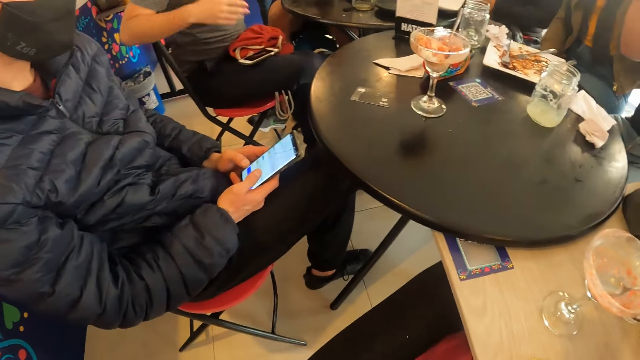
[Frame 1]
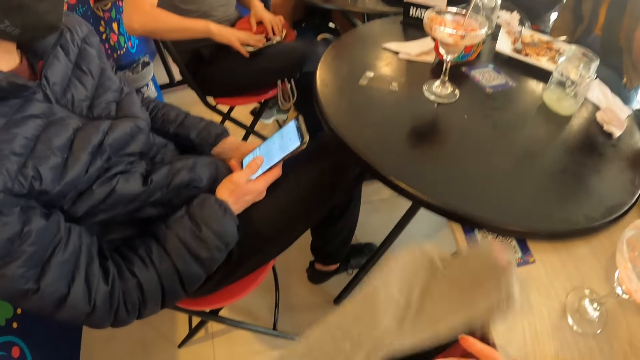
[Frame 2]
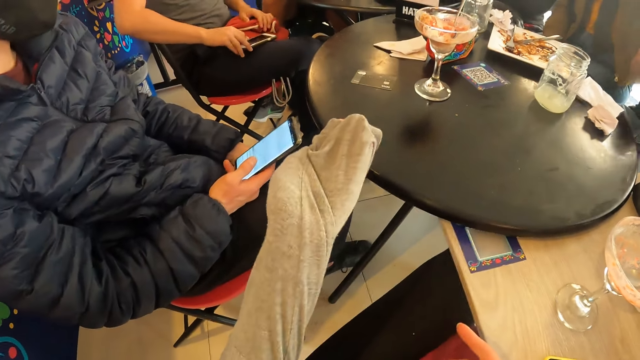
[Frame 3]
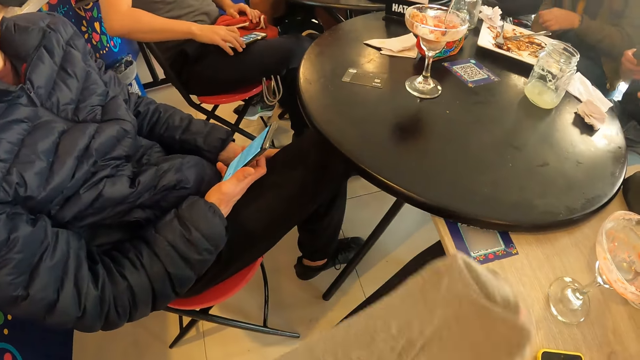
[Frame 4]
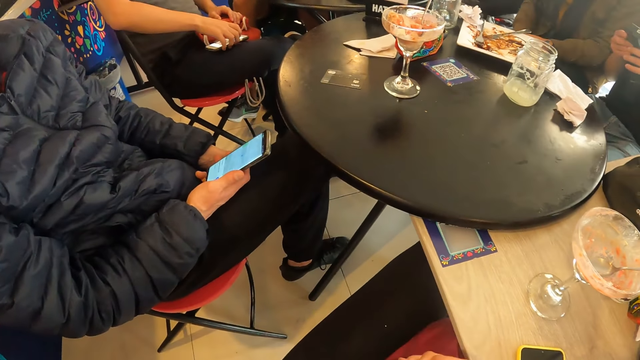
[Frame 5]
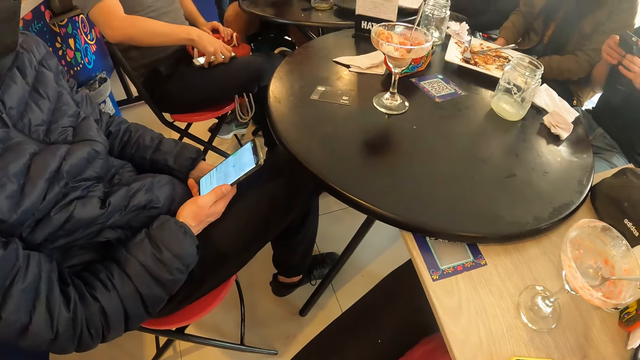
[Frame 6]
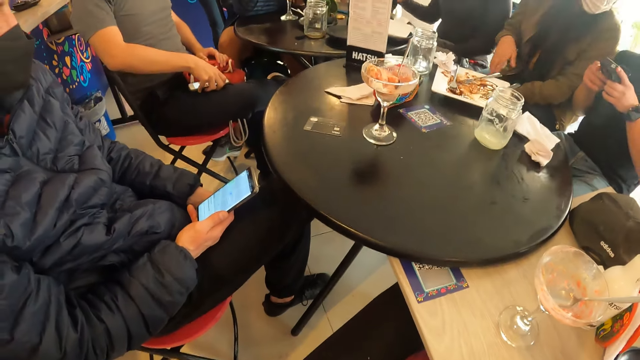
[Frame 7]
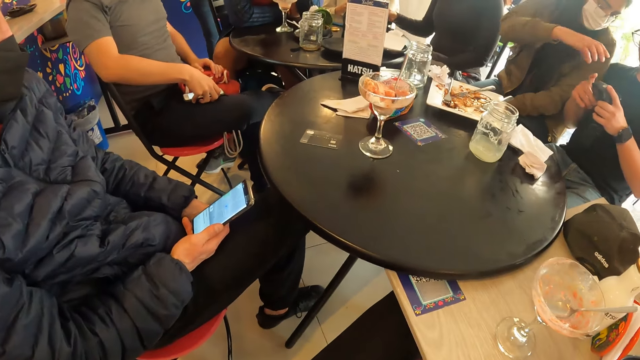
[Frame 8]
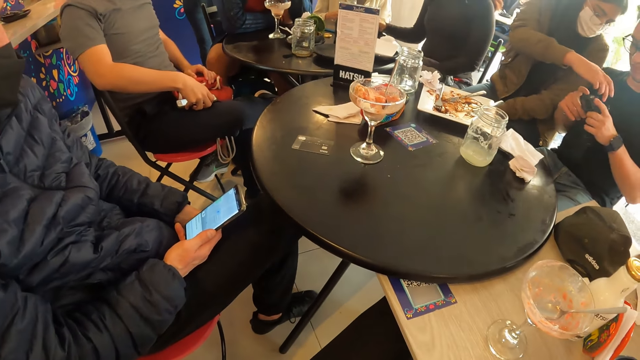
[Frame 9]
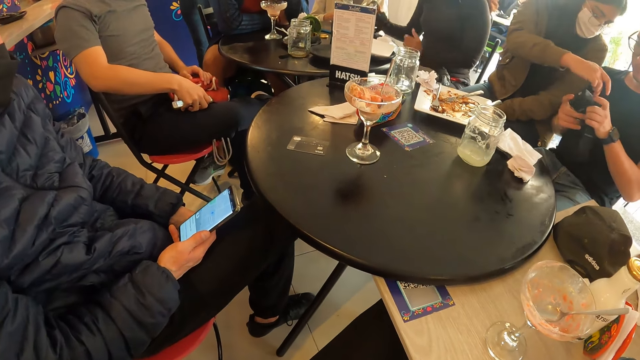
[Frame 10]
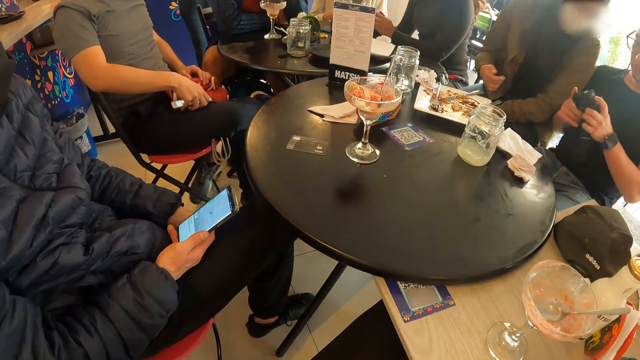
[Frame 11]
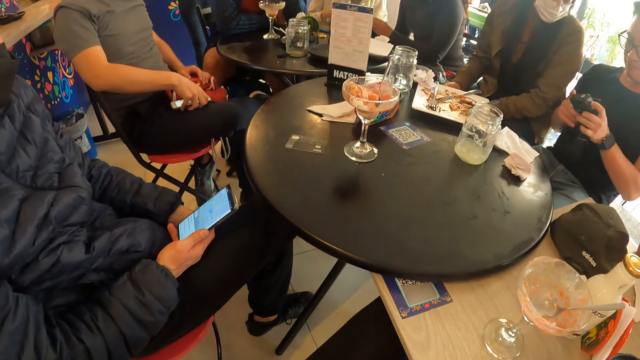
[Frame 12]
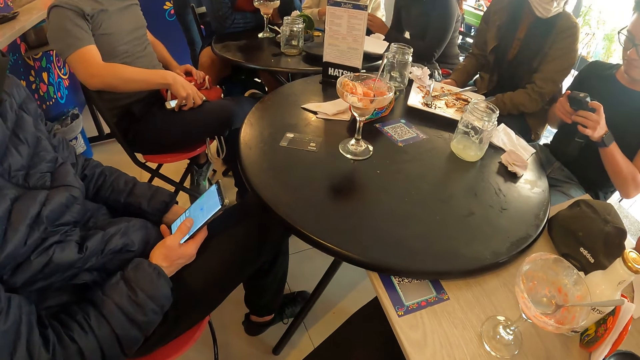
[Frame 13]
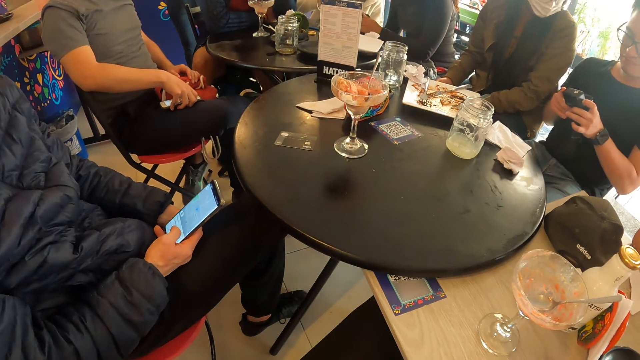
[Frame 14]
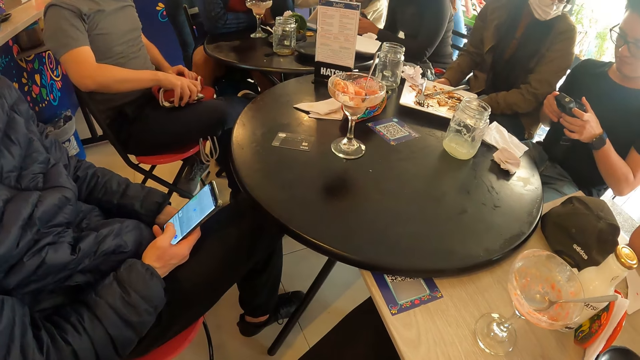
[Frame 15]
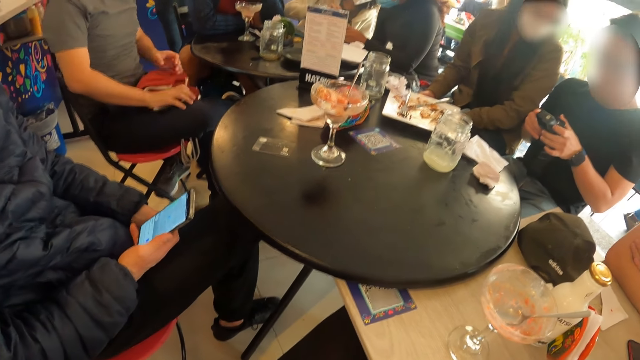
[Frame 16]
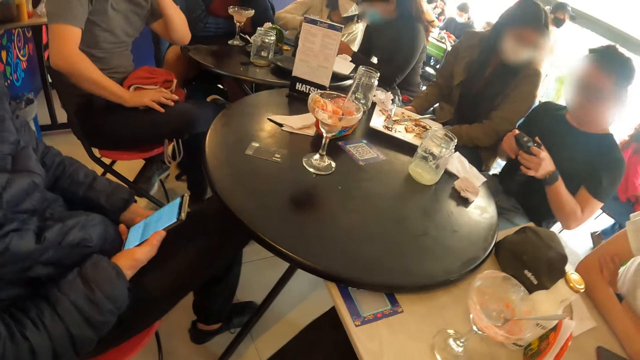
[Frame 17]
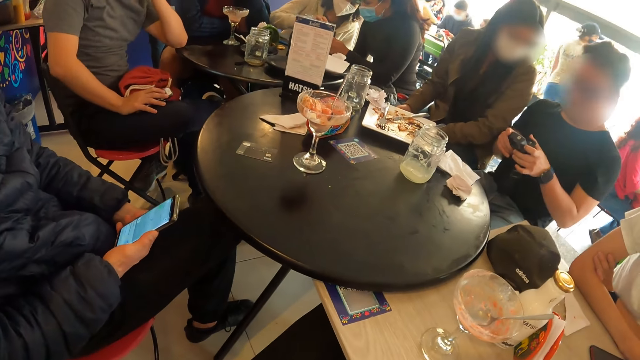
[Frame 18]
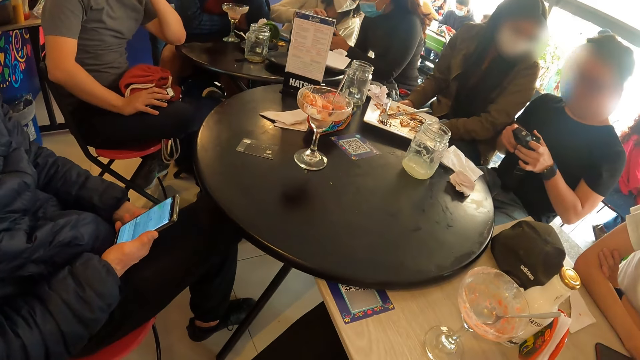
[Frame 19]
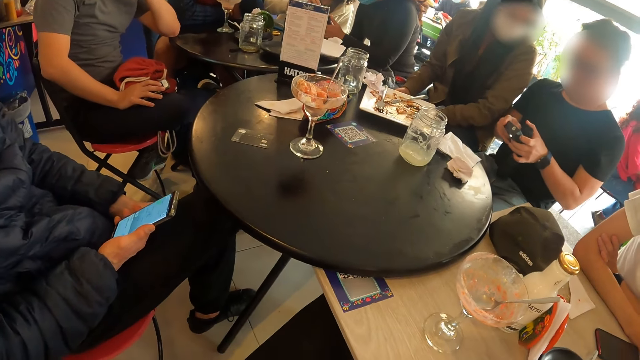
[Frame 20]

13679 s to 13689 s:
The camera wearer stretches out her left hand. She looks at the table repeatedly.

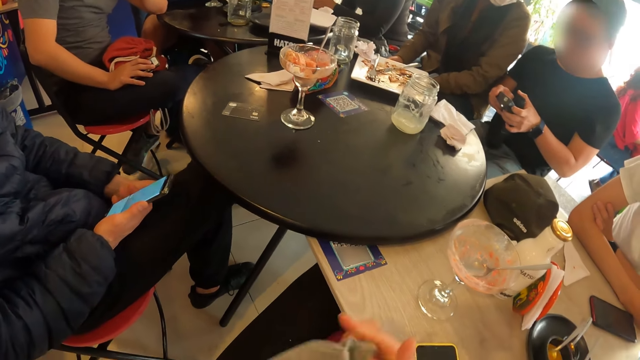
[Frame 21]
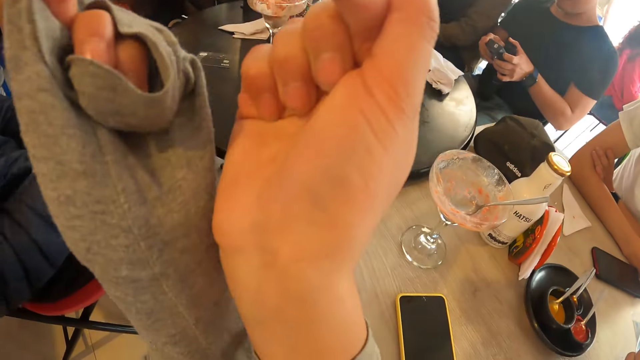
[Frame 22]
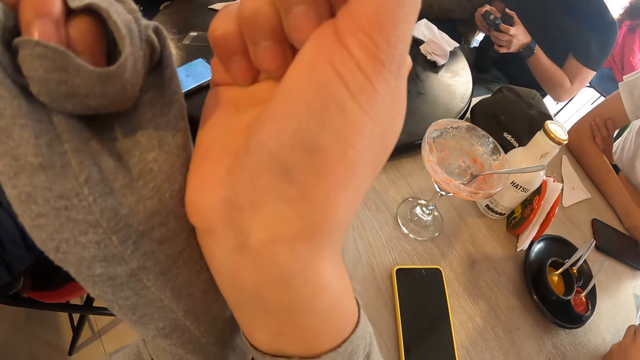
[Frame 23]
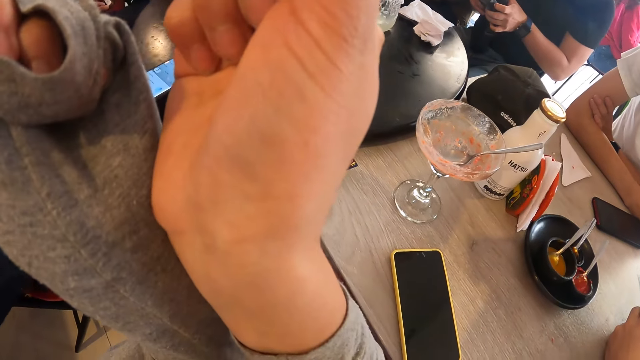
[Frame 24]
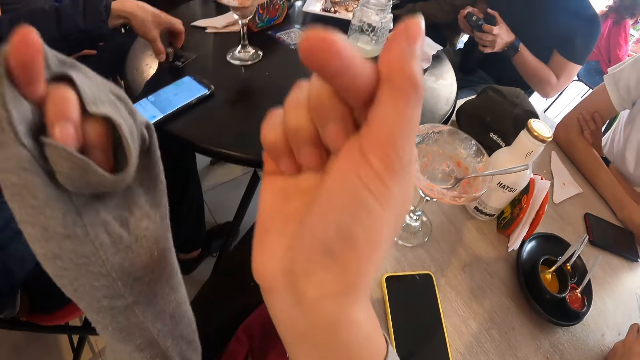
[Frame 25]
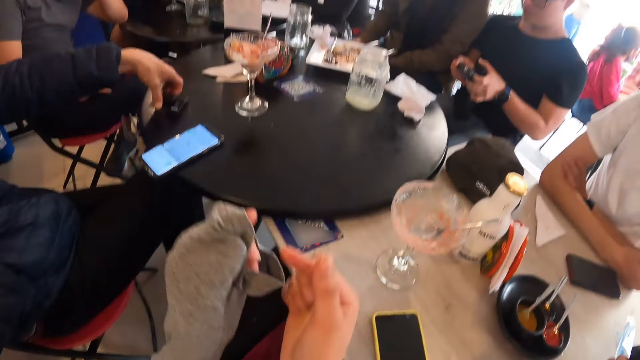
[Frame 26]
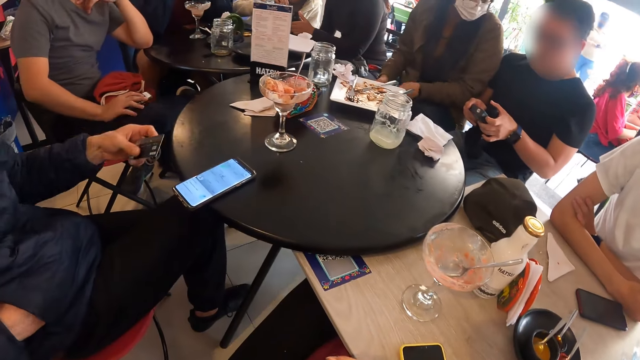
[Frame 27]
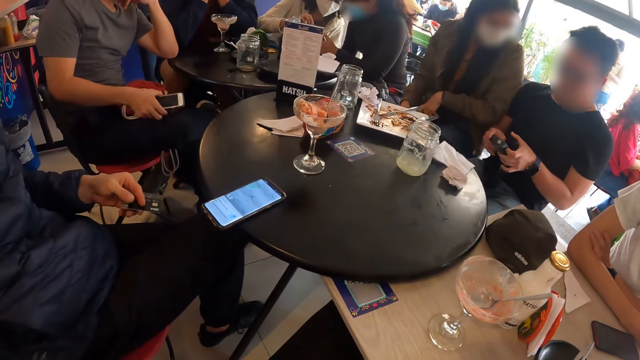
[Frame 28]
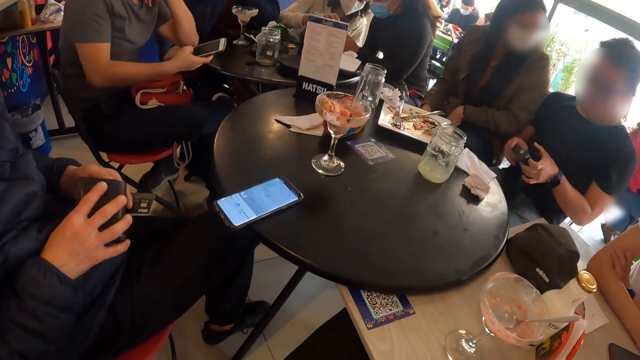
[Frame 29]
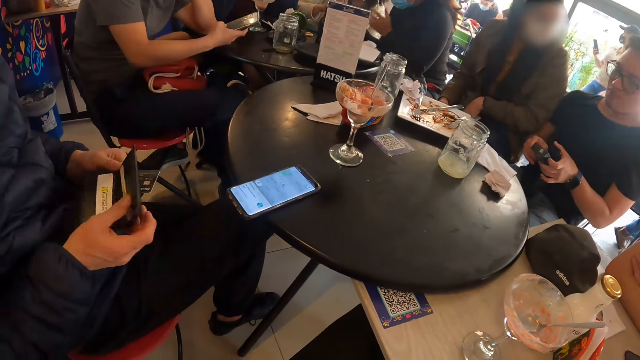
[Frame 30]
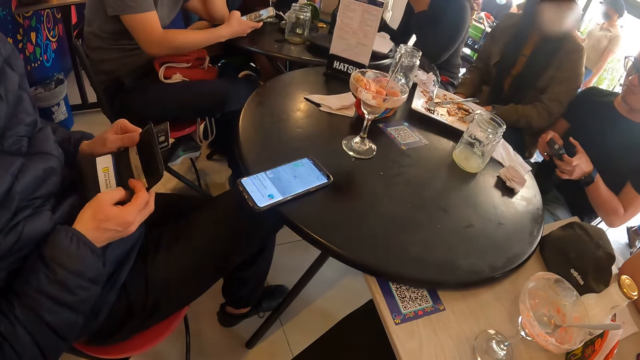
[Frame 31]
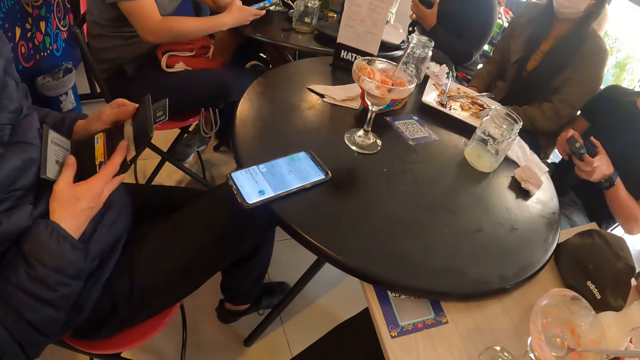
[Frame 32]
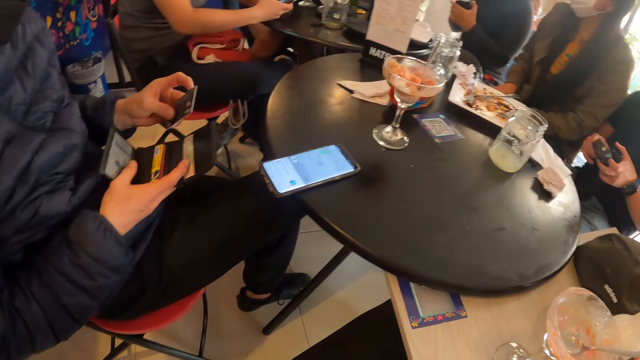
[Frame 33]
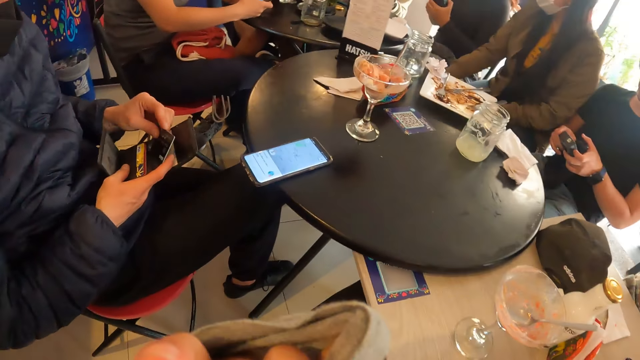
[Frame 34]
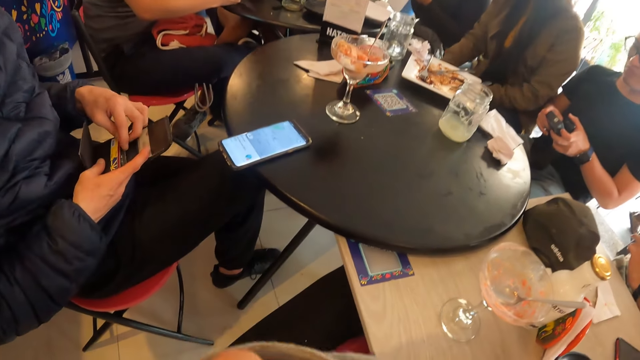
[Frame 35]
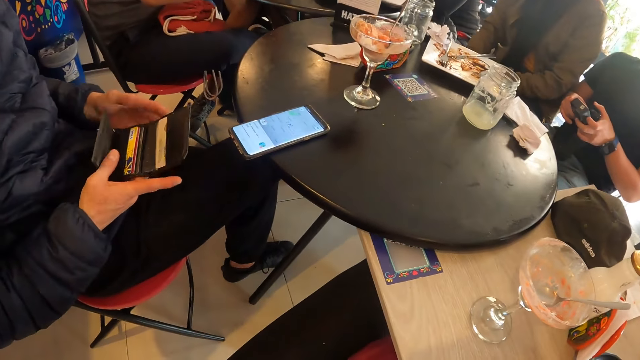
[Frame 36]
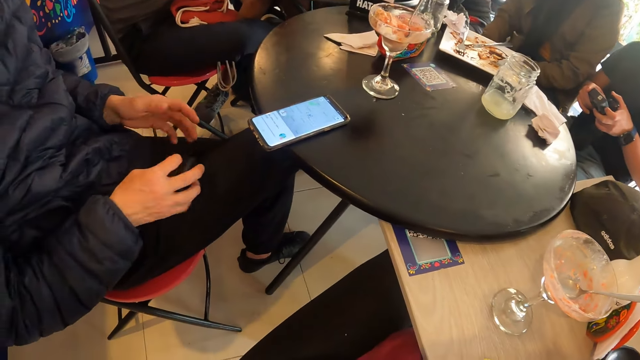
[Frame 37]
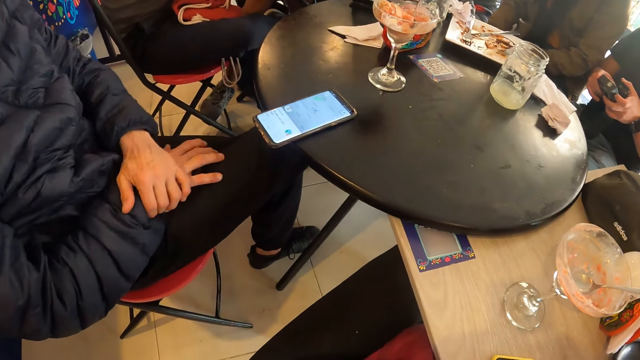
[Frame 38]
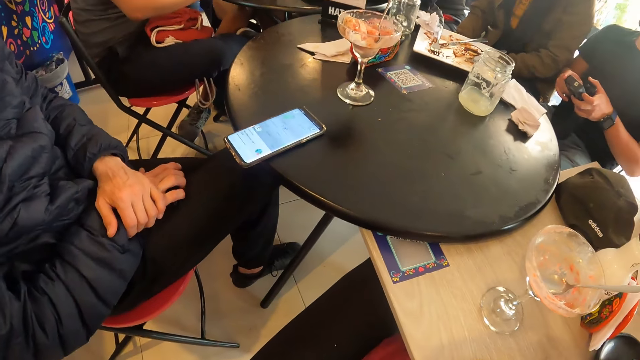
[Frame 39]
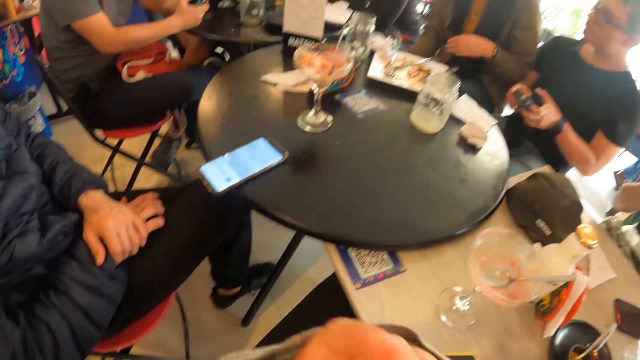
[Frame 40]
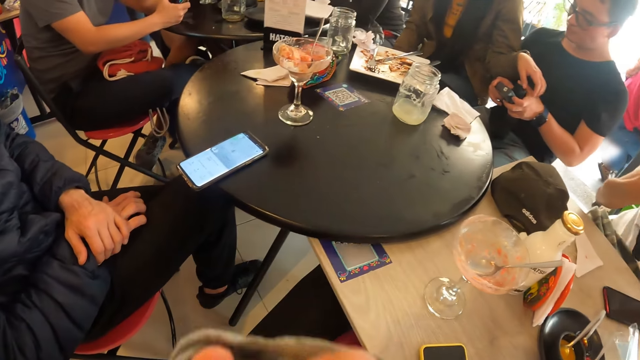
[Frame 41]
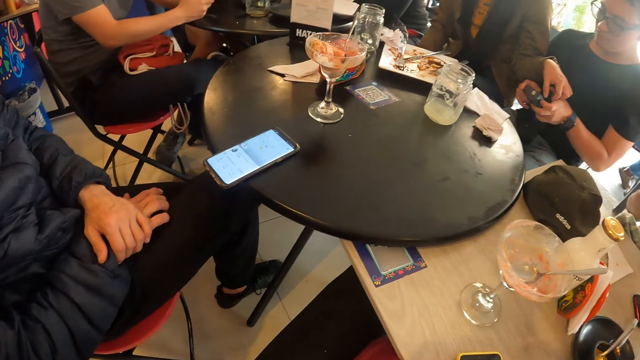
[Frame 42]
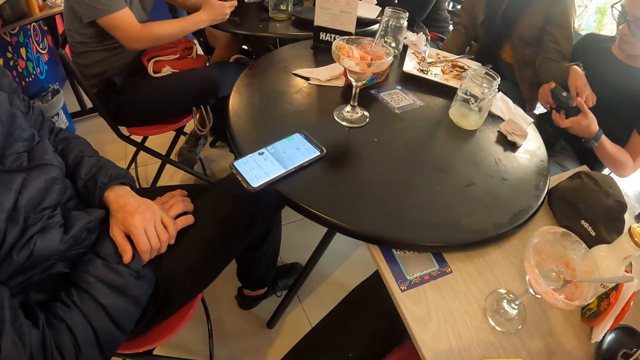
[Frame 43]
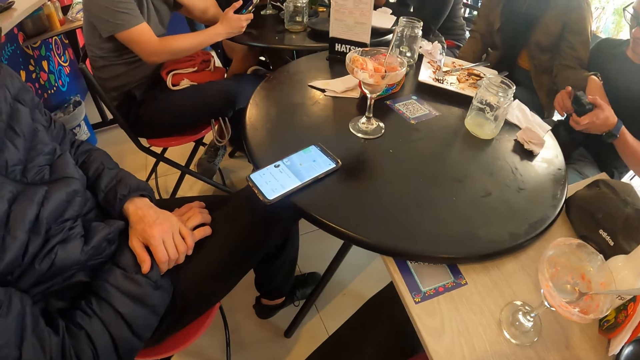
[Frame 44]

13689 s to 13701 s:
The camera wearer joins her hands together. She looks at the table. A man takes the card from the table with his left hand. The man takes the wallet from his jacket pocket with his right hand. The camera wearer looks at the table again. The man holds the wallet with his left hand and opens the wallet with his right hand. The man puts the card into the wallet with his left hand. The camera wearer looks at the table again. The man closes the wallet with his right hand and puts the wallet on his lap with his right hand. The camera wearer looks at the table again.
